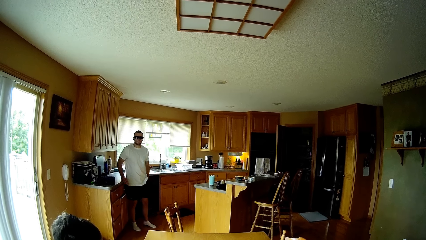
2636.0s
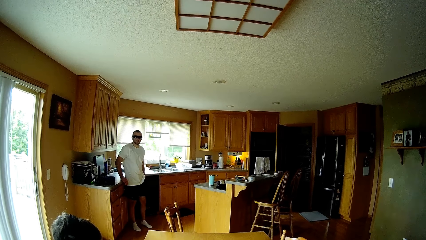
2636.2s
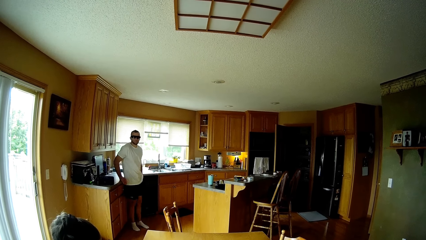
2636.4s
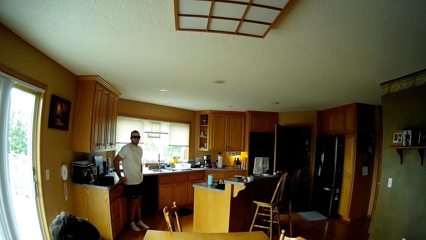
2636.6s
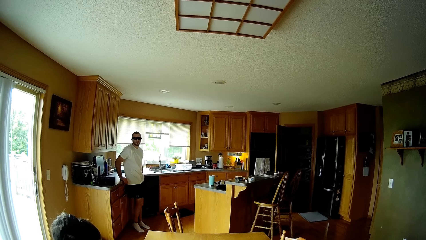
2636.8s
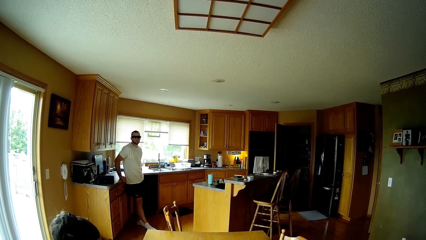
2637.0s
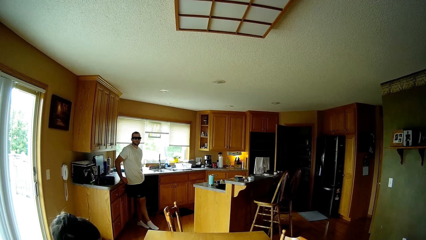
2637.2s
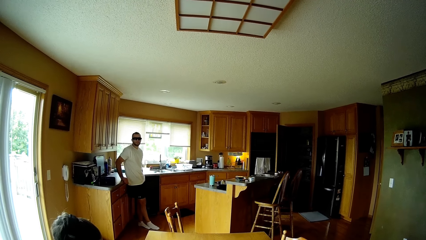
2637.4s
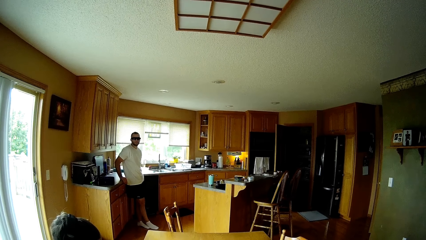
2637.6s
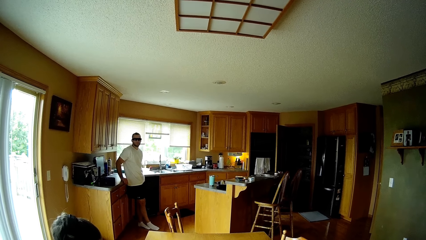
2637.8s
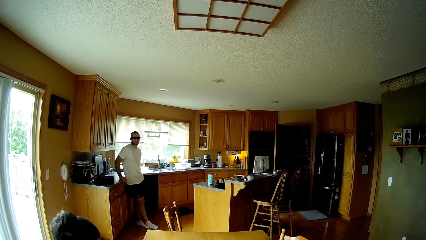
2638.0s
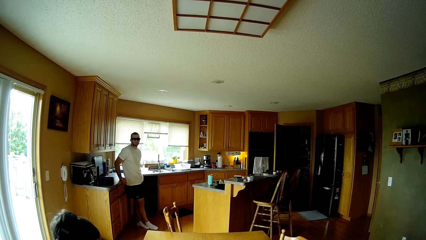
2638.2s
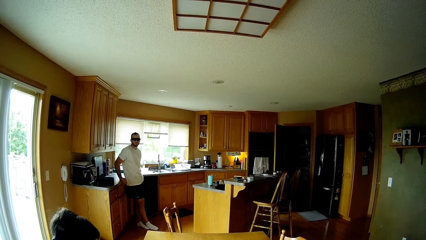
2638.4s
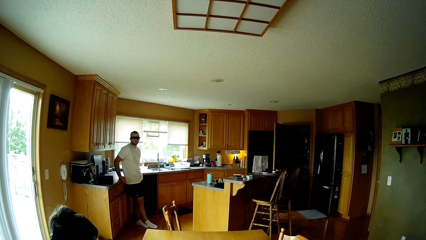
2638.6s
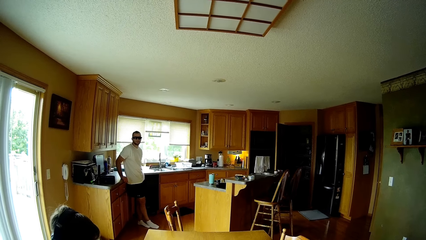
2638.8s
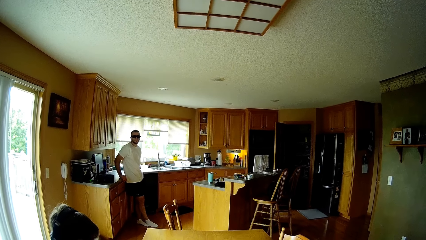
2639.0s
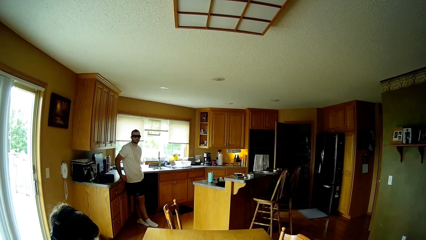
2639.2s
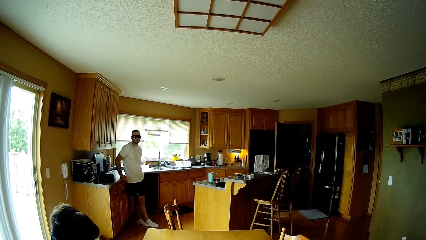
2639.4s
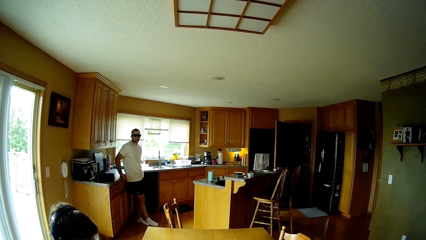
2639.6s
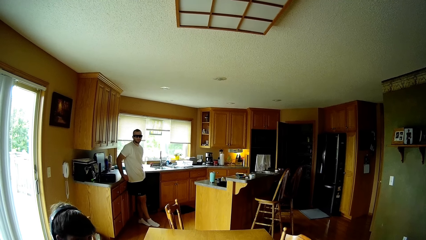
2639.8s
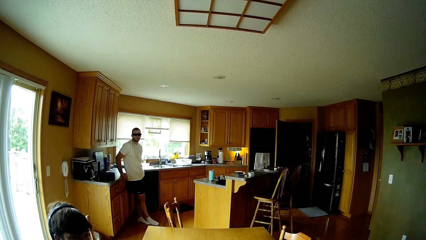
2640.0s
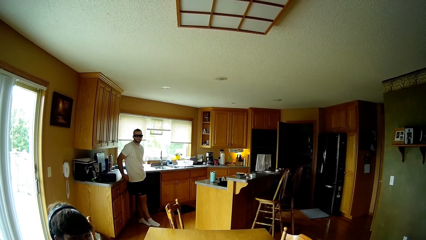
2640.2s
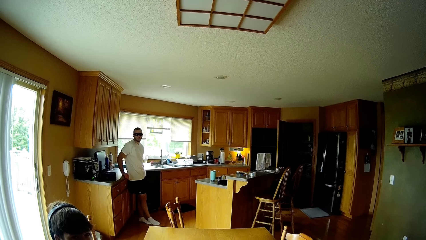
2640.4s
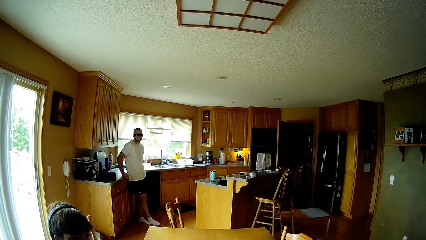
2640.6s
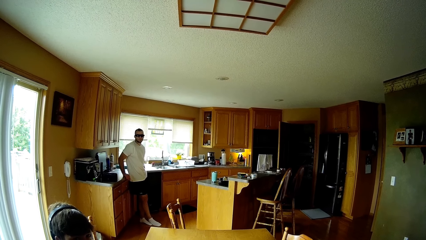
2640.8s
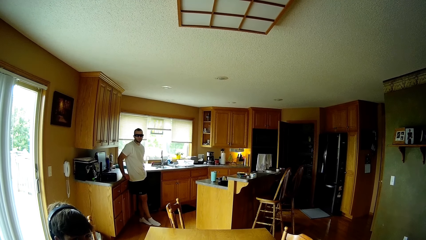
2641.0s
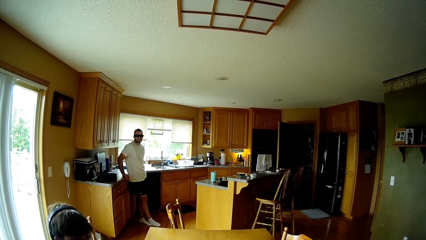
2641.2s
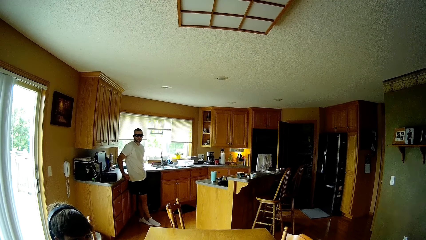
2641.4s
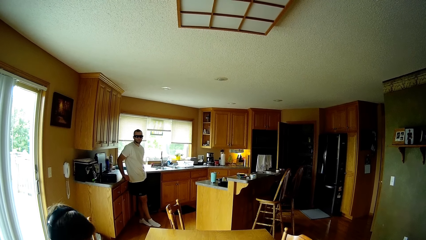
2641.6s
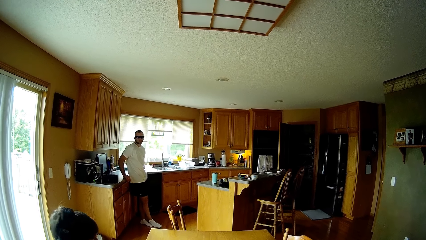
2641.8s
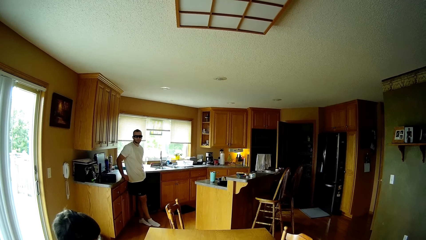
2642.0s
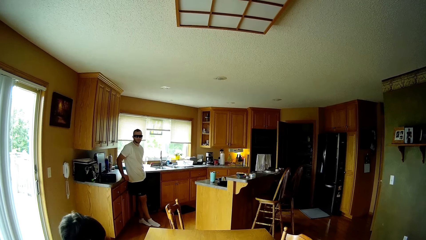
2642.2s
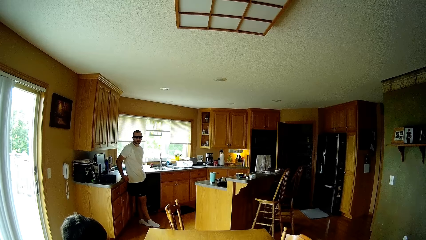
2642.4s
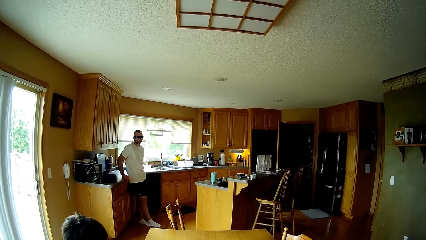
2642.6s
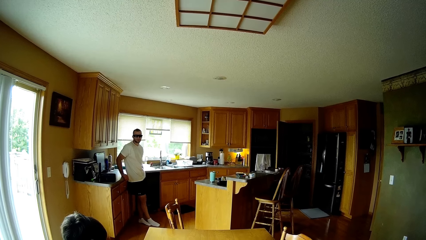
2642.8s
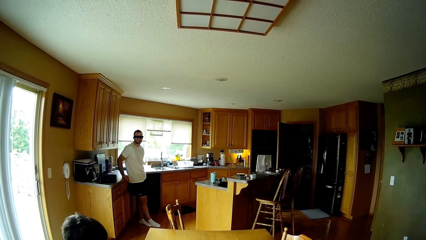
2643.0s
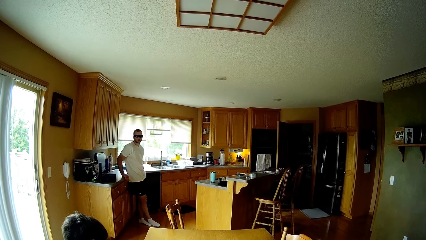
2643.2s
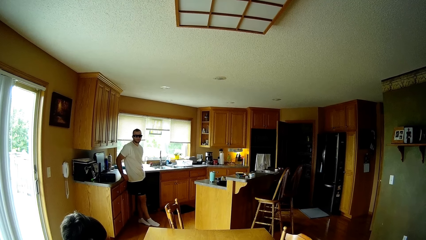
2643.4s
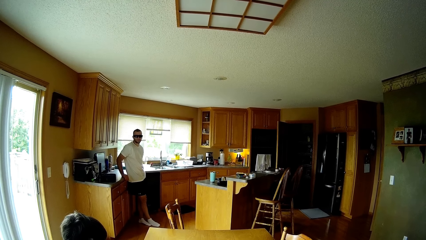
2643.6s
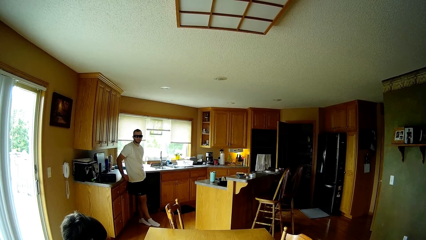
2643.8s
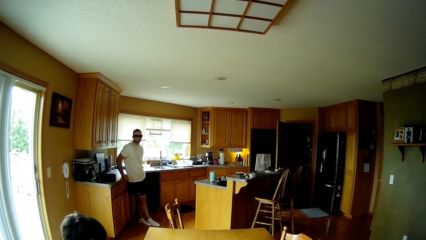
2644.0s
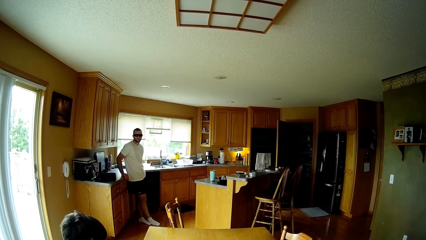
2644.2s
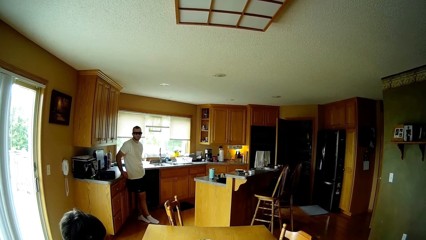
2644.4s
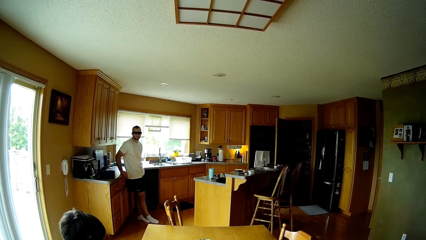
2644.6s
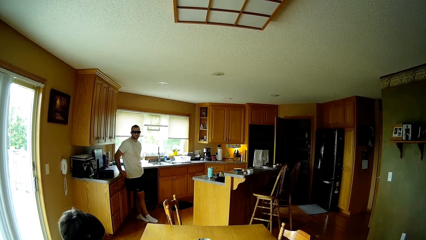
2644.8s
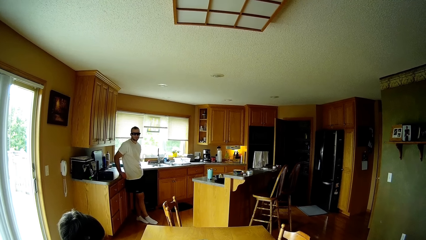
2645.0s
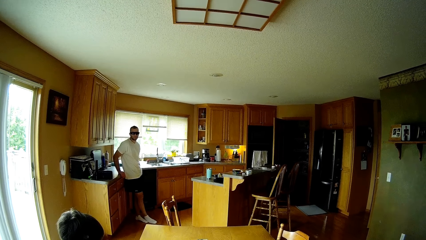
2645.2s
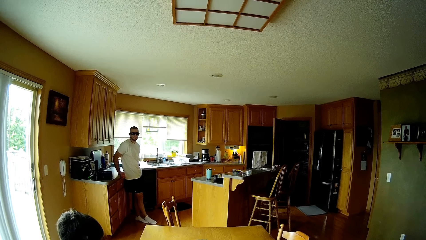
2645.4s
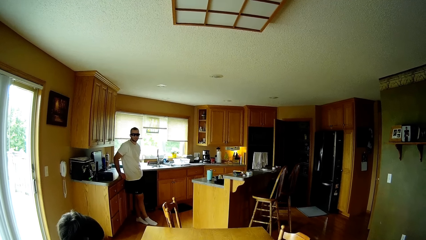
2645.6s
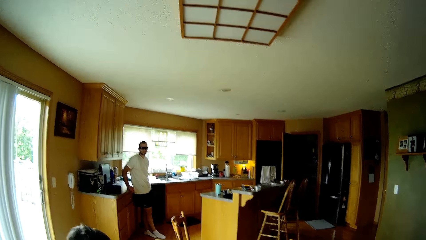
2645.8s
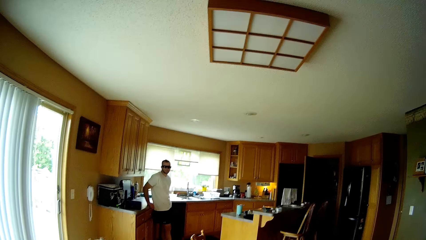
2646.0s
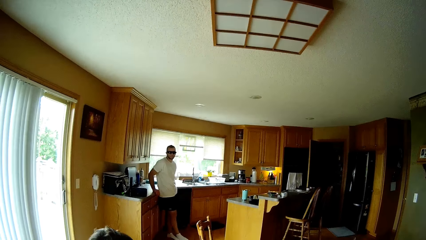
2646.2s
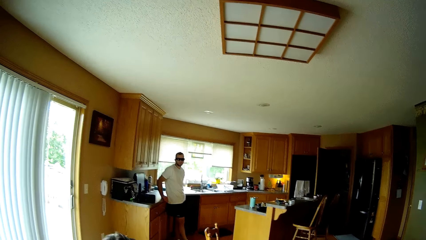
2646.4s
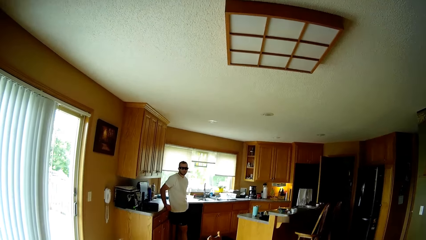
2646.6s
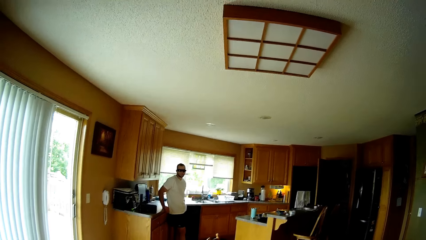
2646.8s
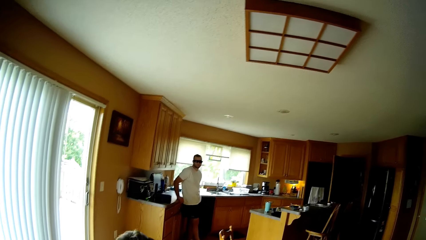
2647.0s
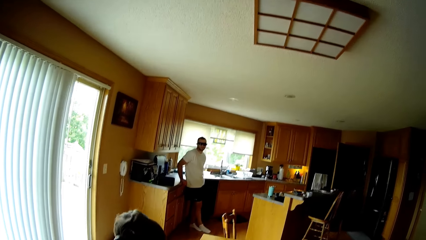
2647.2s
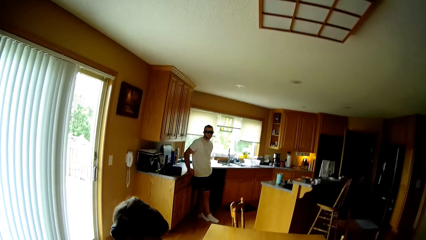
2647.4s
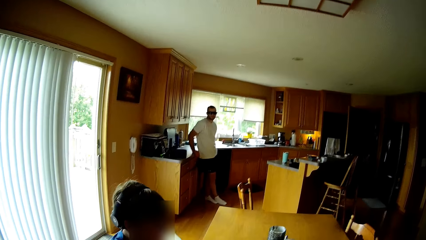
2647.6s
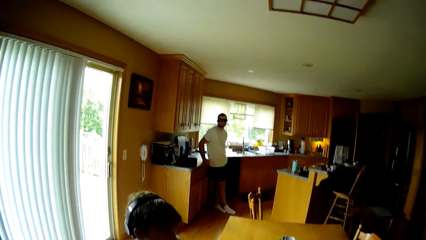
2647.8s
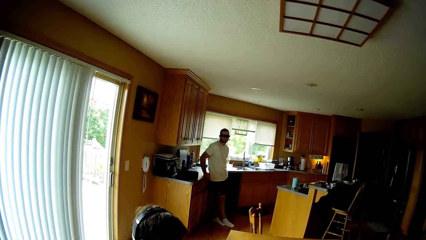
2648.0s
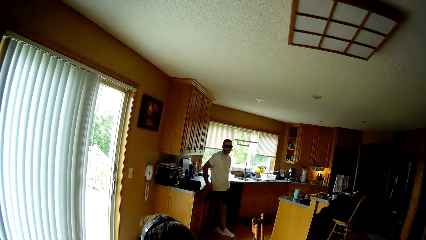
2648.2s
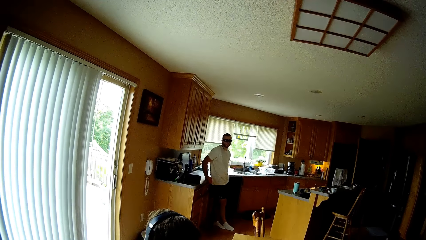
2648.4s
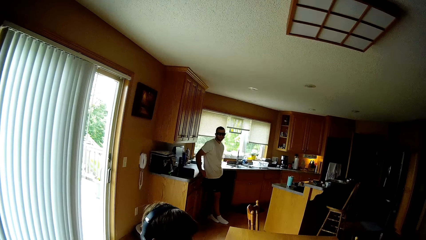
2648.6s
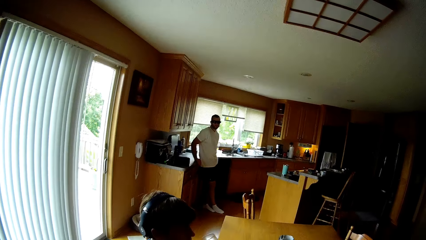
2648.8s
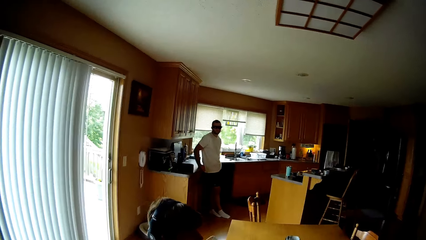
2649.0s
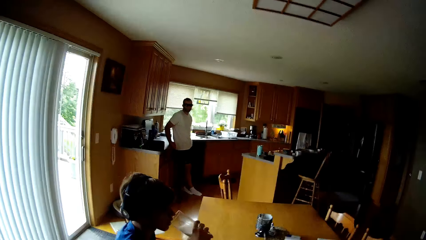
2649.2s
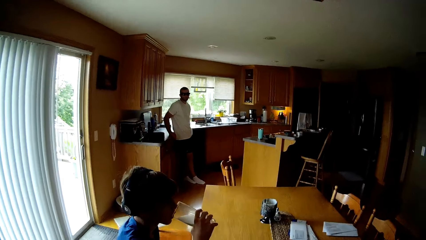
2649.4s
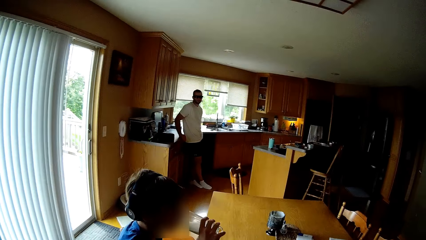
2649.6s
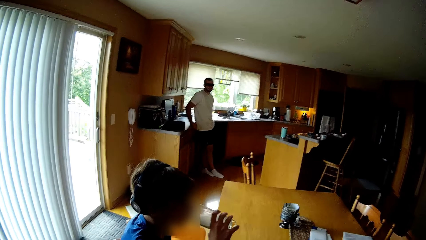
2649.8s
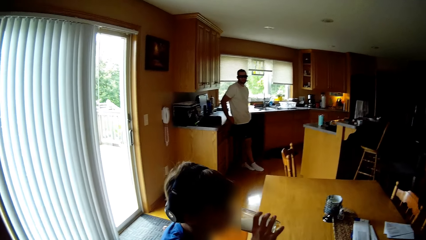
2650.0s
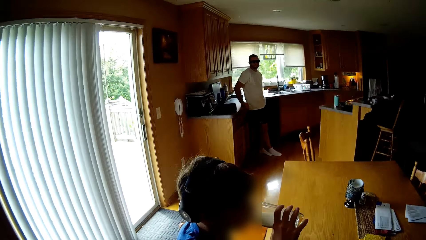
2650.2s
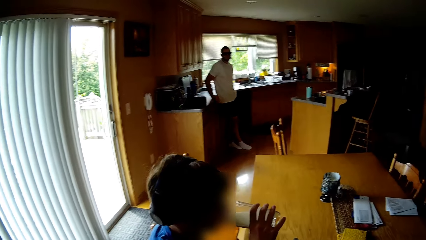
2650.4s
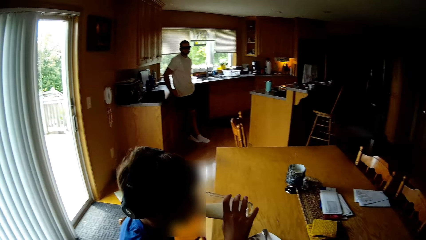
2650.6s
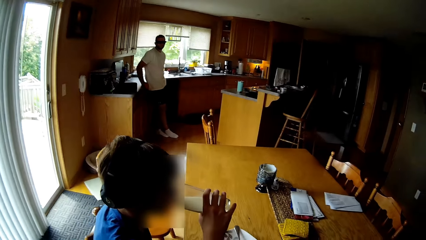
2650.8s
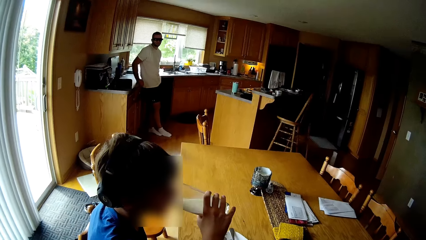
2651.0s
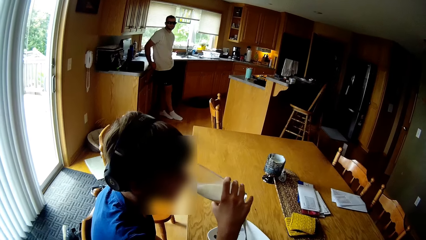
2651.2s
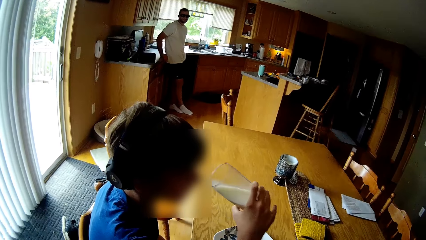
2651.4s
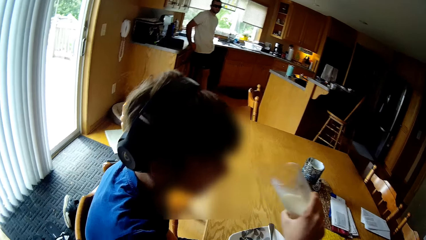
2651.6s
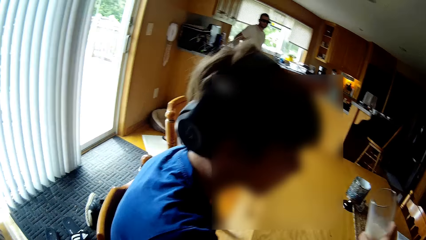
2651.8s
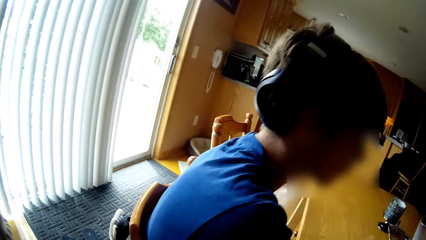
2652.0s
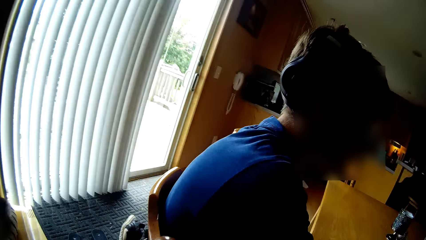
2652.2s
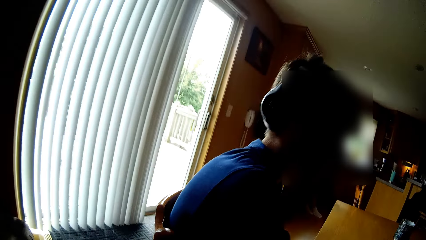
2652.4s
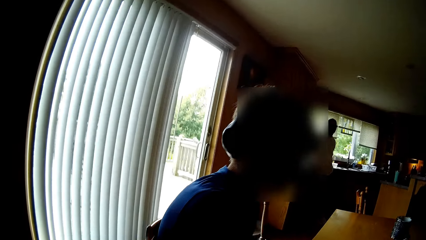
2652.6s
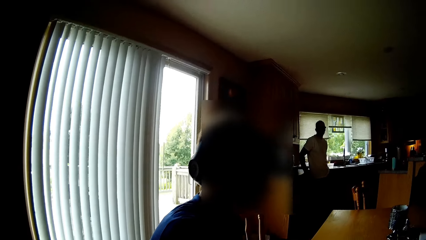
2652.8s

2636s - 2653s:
A person leans on the kitchen counter. The camera wearer talks to the person and another person. They look at the kitchen. They sing to the first person. The other person drinks milk in the glass.
